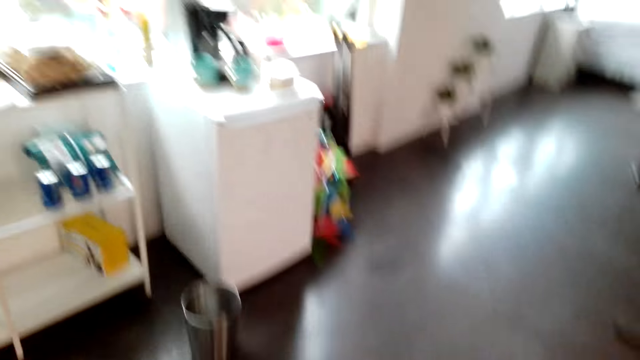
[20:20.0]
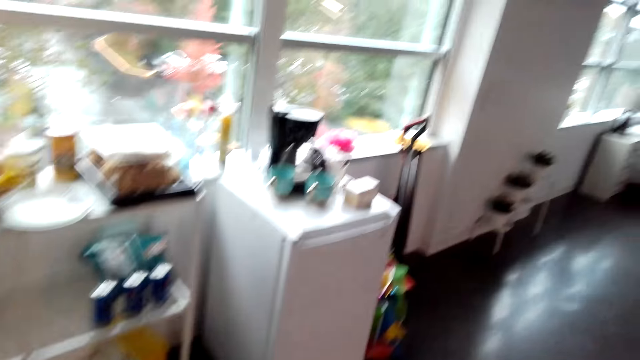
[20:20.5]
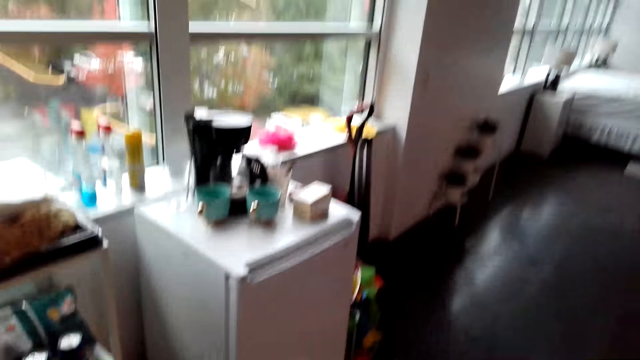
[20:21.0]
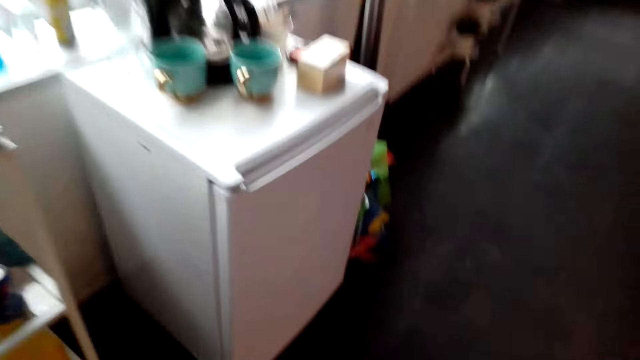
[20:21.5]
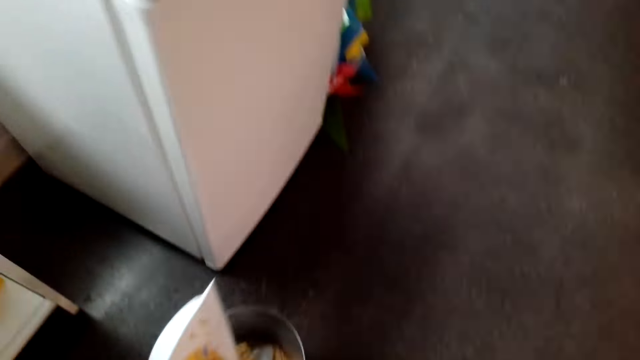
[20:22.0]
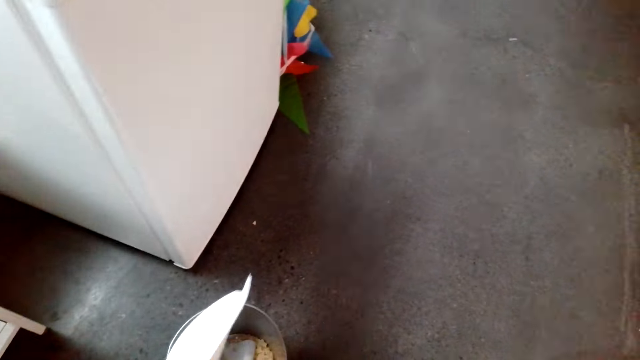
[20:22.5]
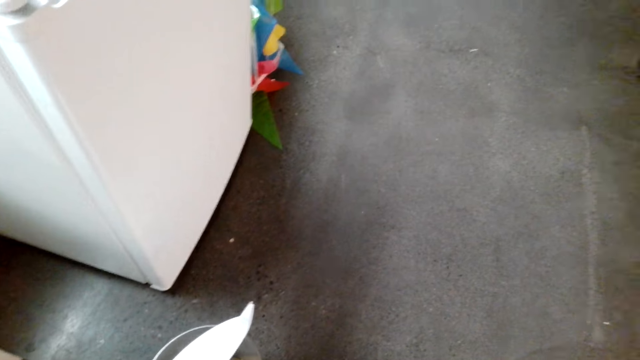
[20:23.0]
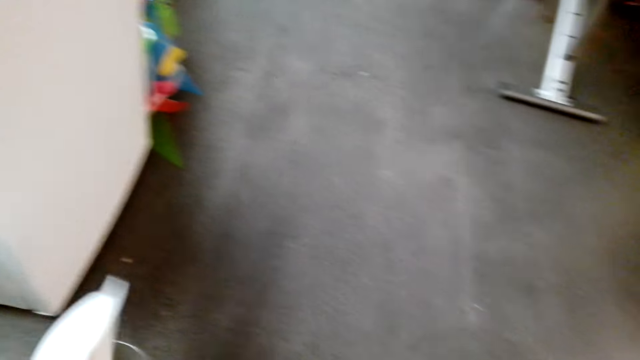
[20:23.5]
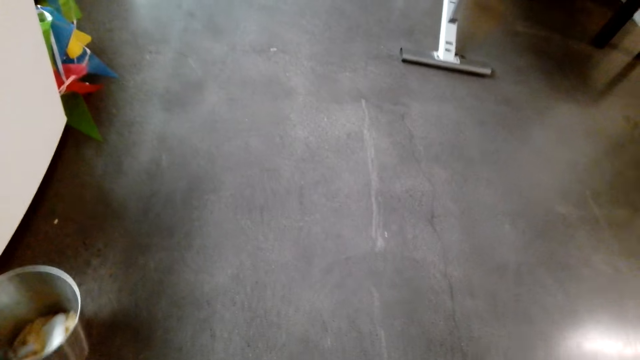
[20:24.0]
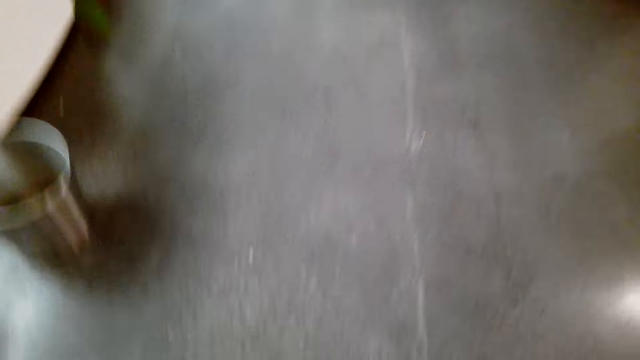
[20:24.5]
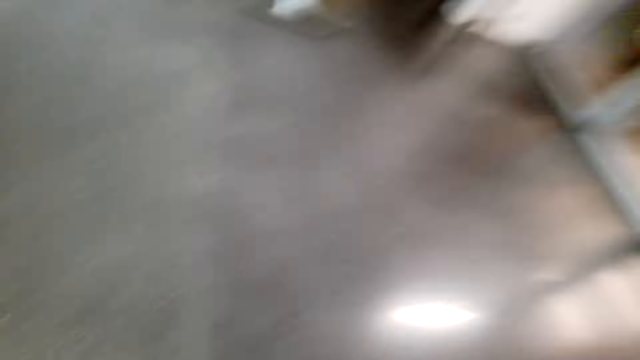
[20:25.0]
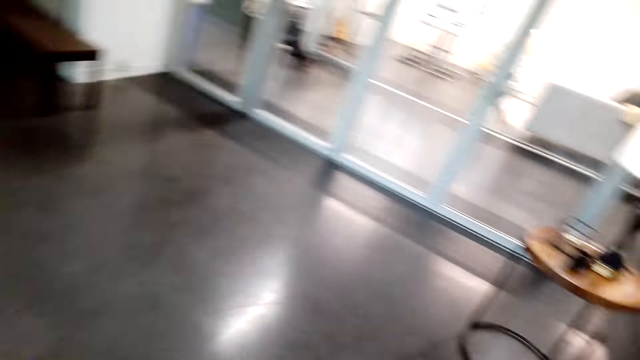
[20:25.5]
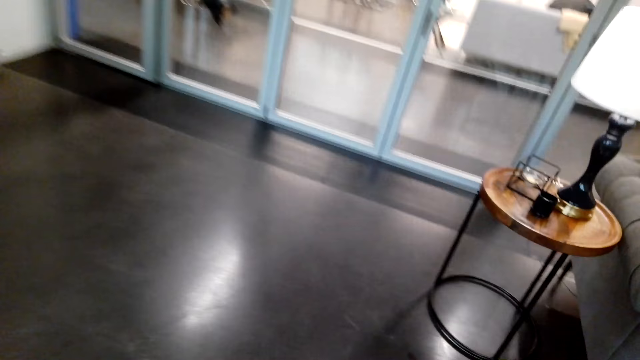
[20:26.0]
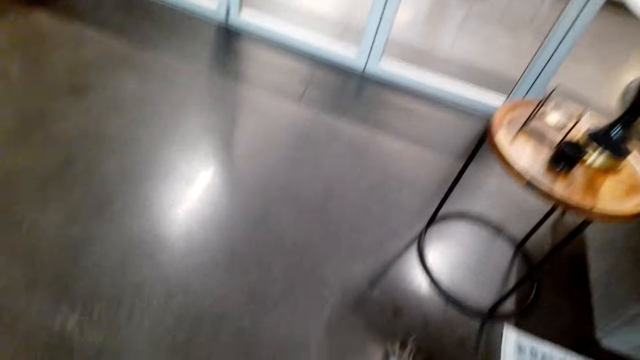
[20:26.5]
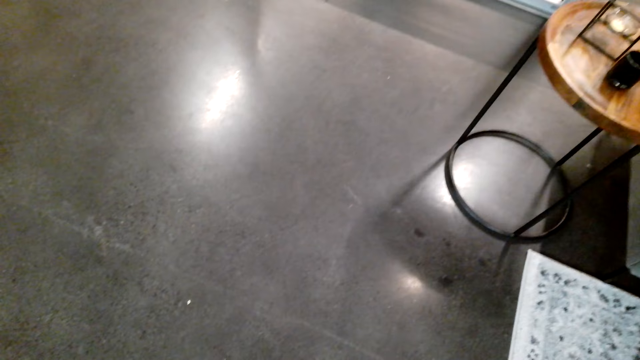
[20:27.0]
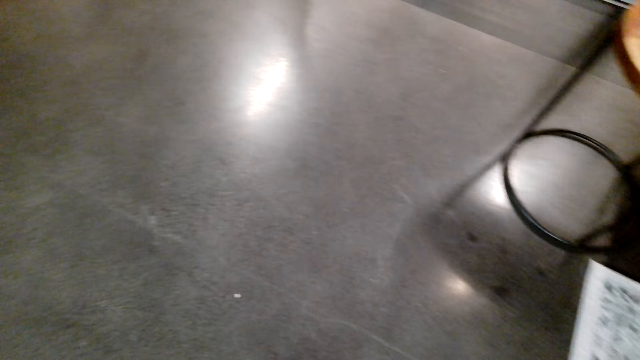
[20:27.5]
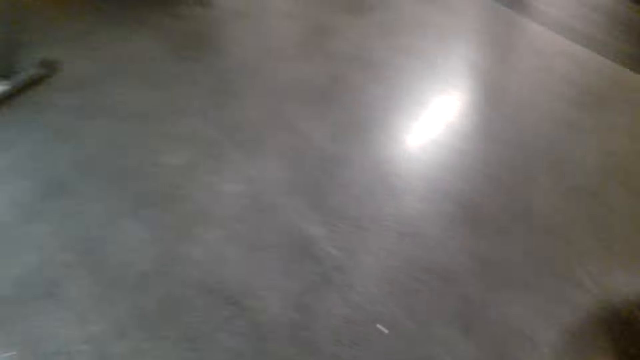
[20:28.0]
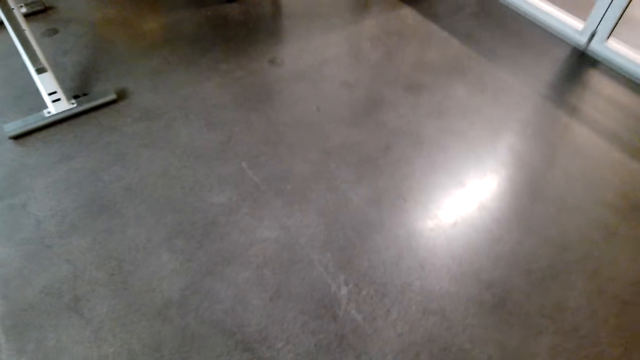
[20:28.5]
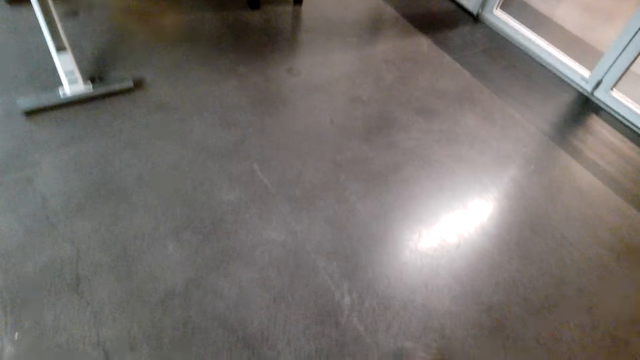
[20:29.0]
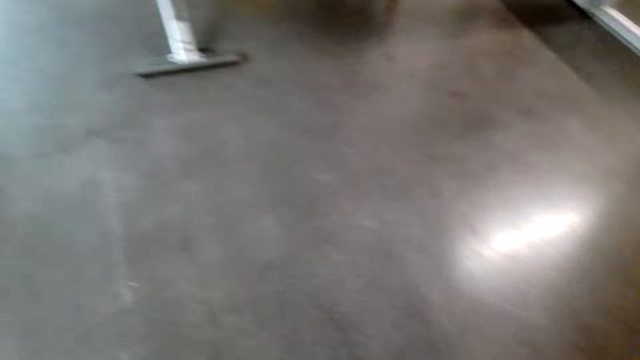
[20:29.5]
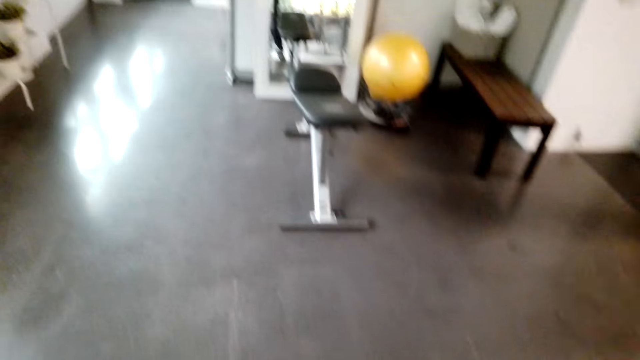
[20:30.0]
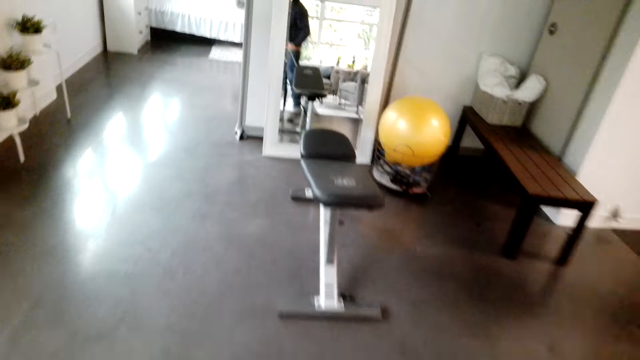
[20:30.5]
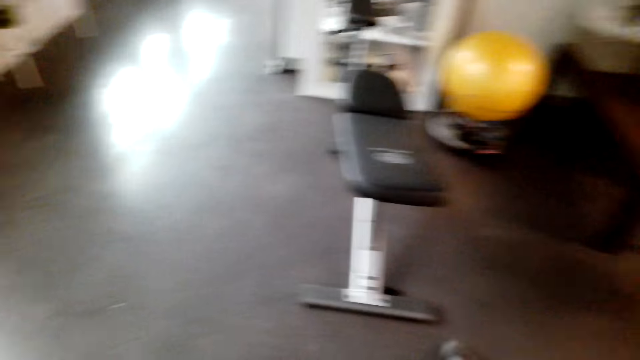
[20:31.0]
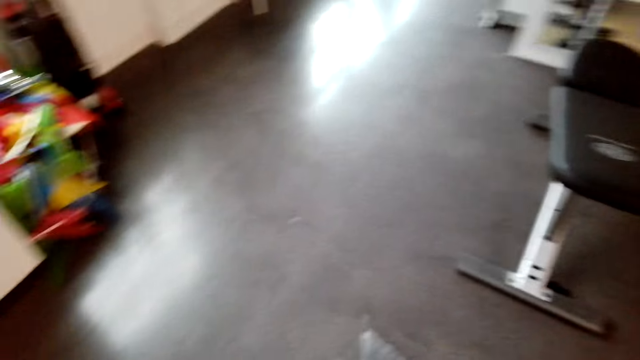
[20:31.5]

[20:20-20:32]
The camera wearer pours the dirt in the dustbin. They sweep the floor.

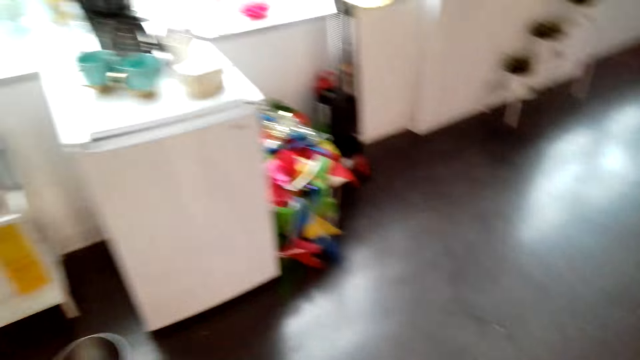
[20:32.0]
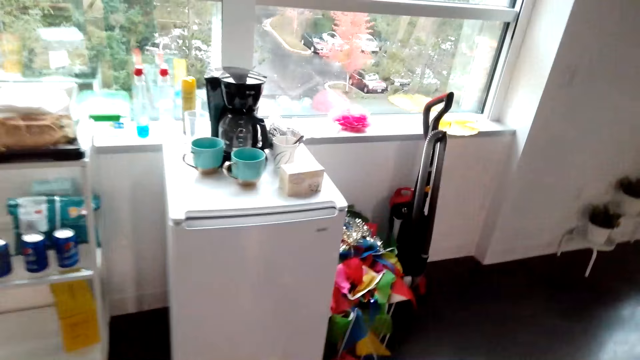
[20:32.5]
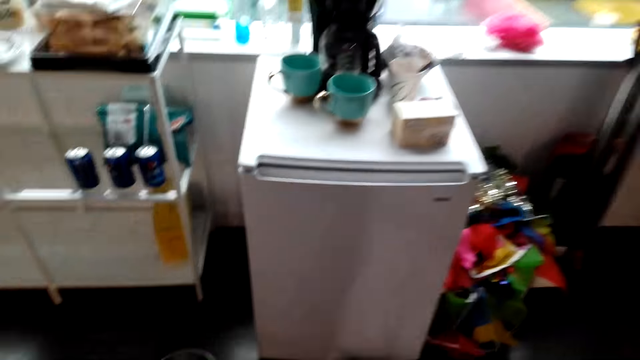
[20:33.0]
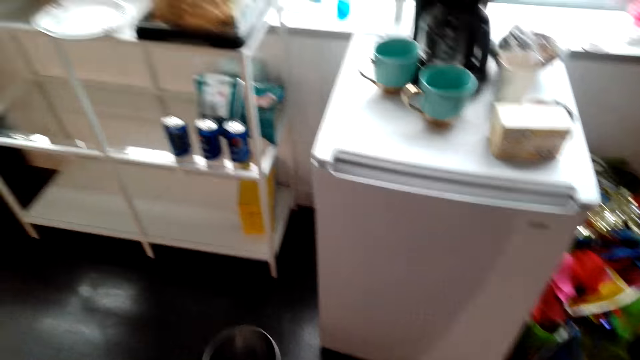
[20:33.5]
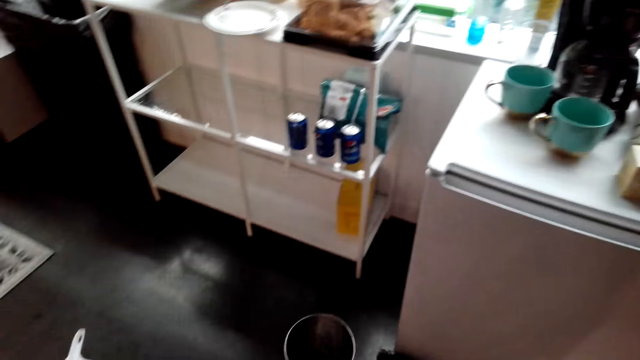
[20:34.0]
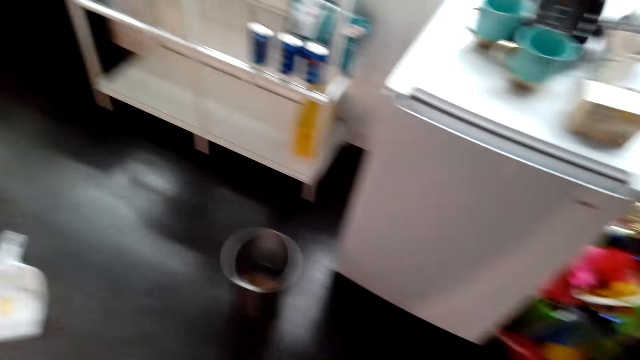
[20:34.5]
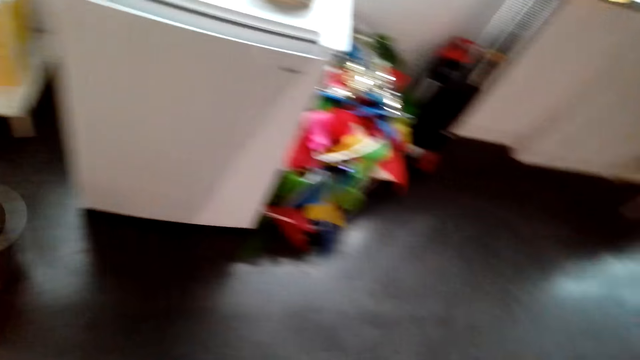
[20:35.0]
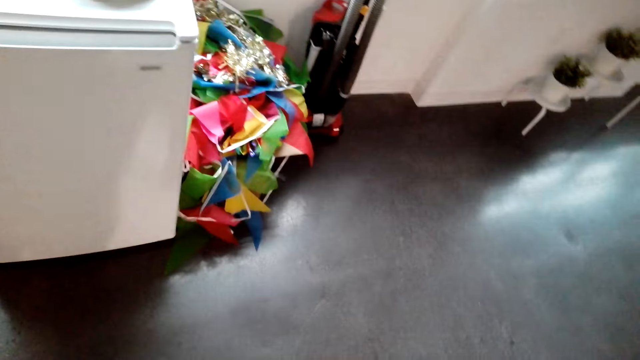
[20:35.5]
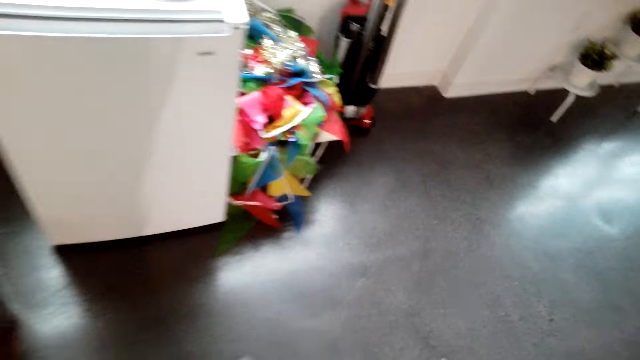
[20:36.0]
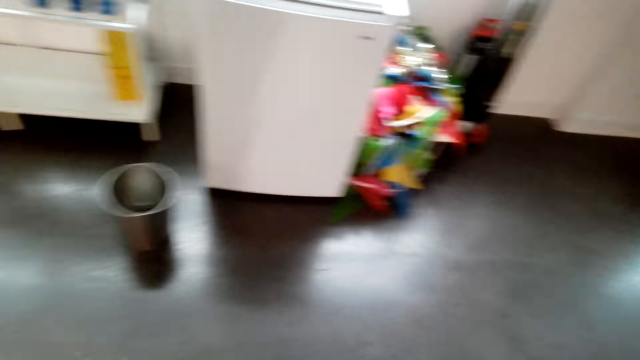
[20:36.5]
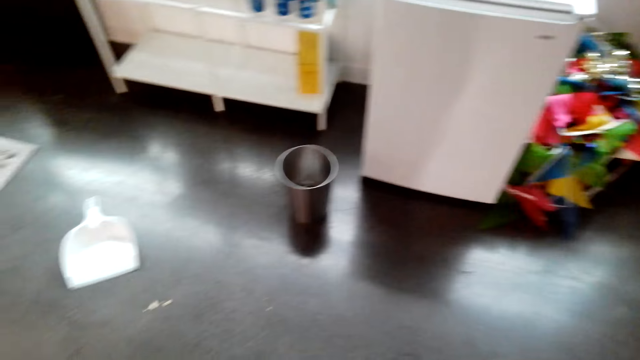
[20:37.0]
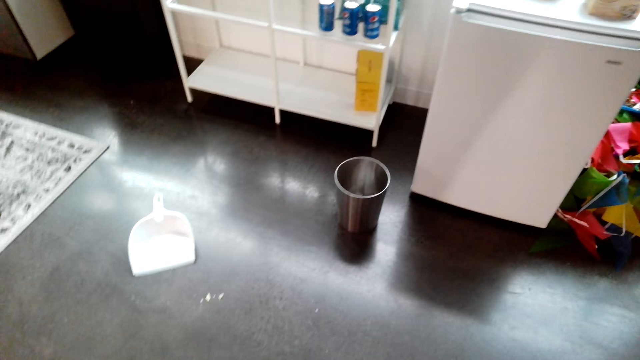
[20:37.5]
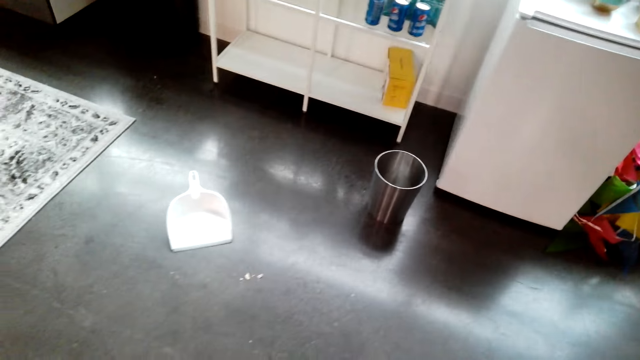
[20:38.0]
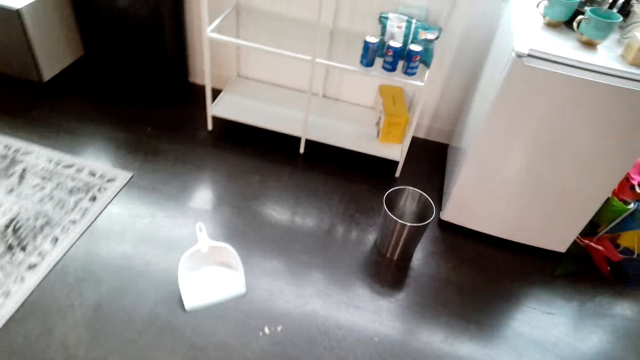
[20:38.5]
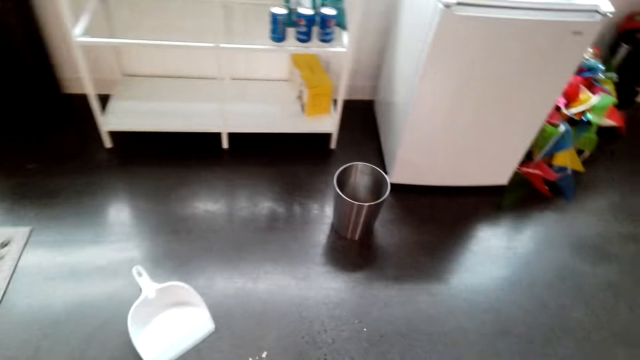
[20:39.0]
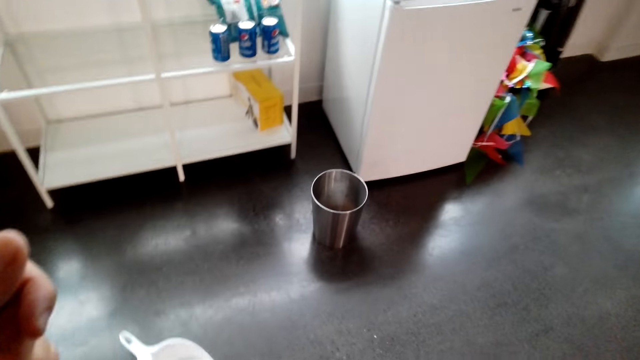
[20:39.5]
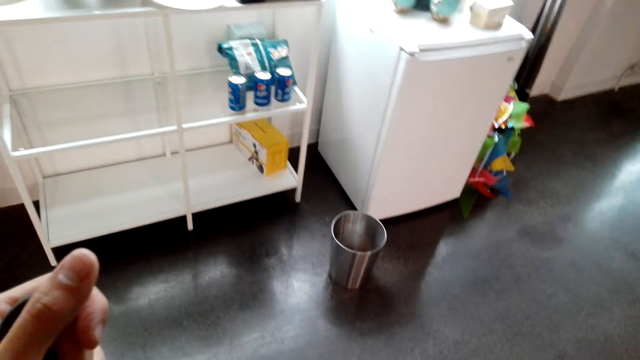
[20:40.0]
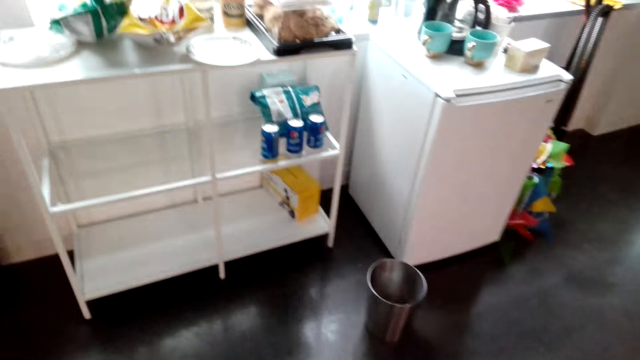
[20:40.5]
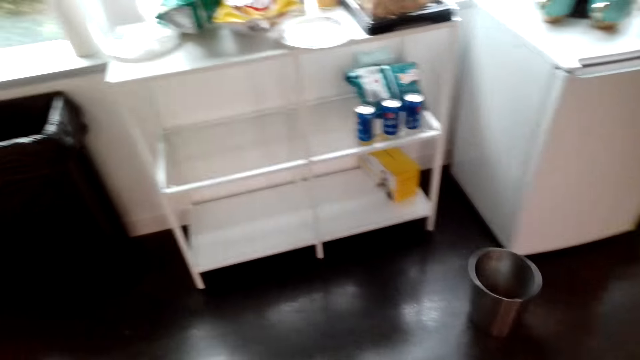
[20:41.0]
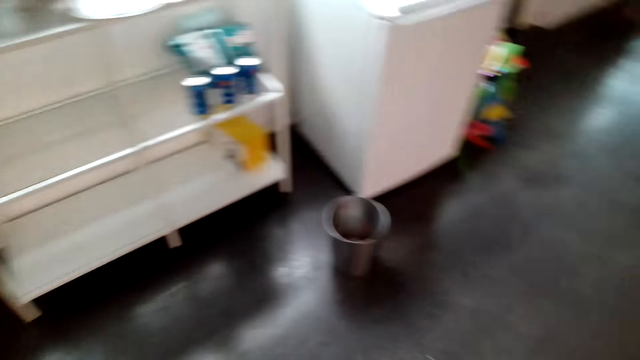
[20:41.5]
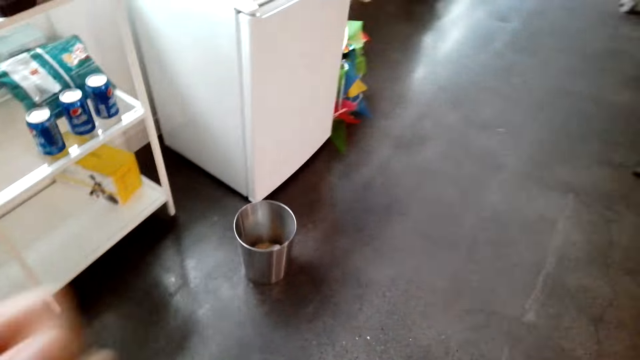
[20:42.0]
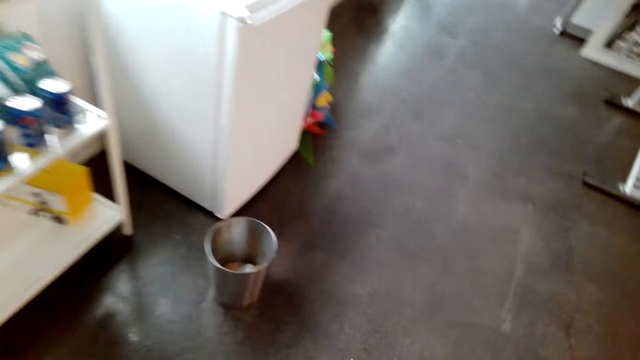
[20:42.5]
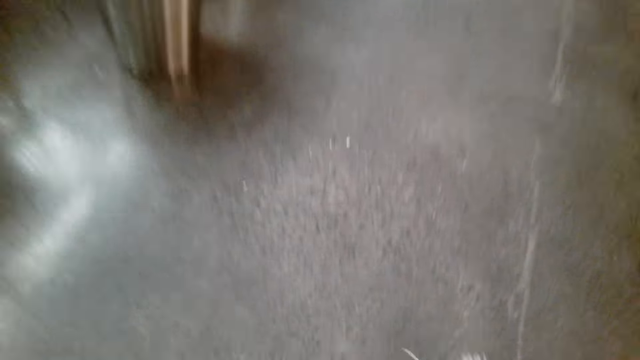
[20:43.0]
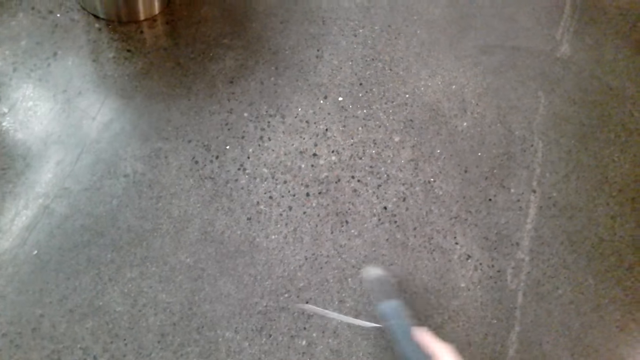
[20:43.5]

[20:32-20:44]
The camera wearer walks around the room. They sweep the floor.
